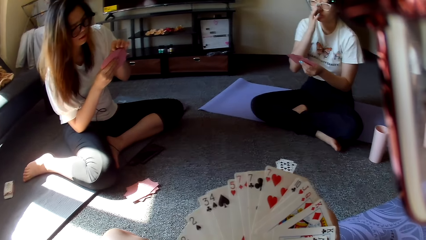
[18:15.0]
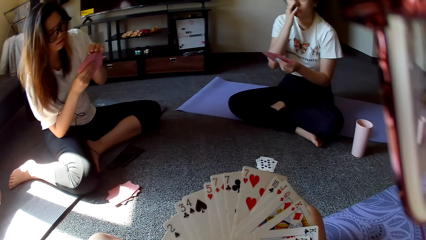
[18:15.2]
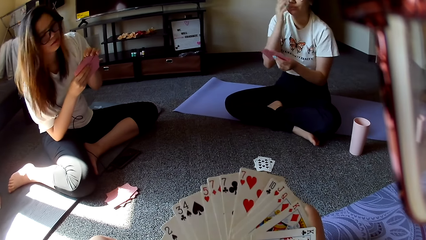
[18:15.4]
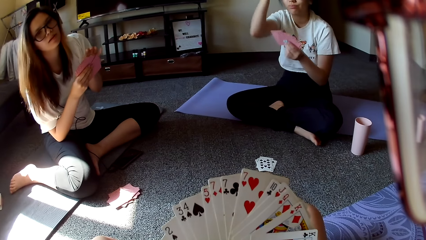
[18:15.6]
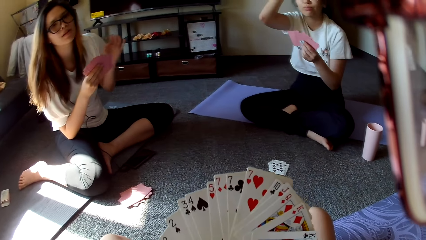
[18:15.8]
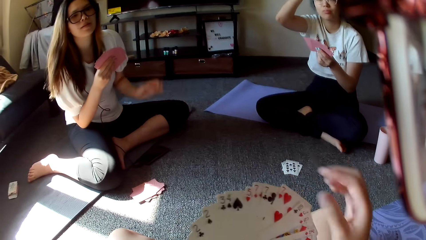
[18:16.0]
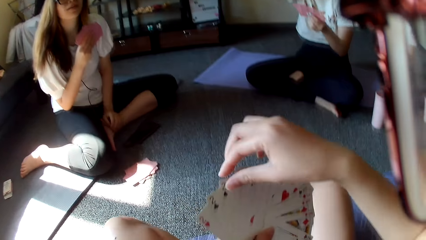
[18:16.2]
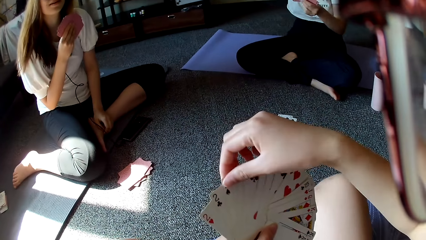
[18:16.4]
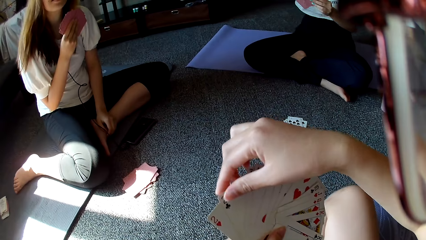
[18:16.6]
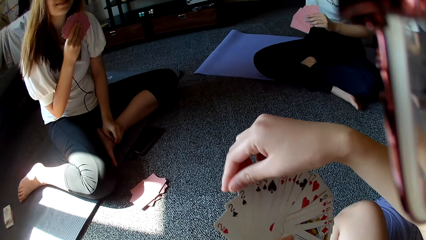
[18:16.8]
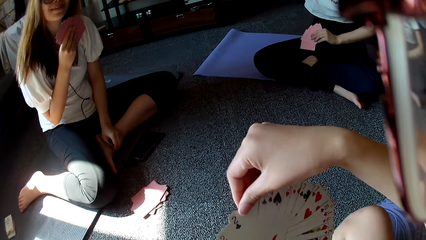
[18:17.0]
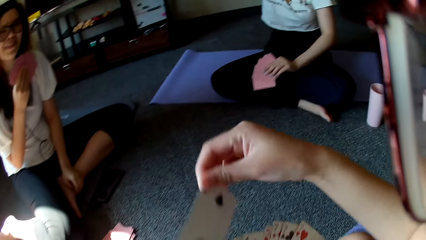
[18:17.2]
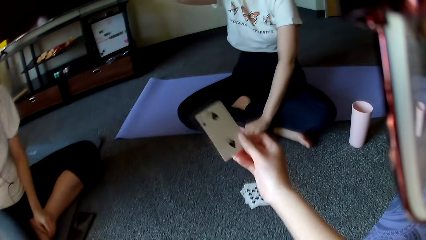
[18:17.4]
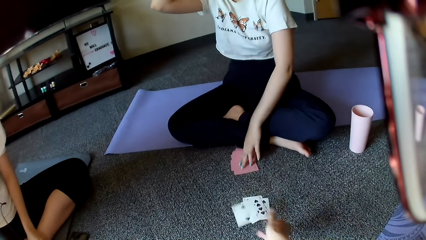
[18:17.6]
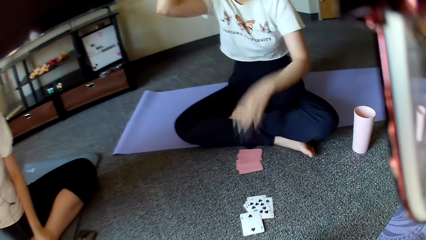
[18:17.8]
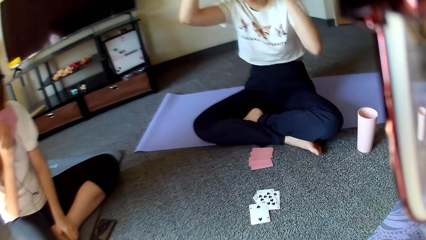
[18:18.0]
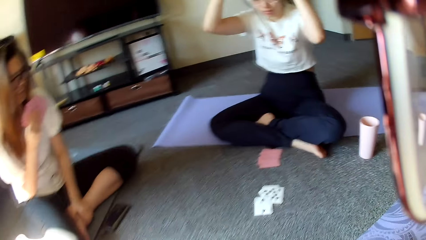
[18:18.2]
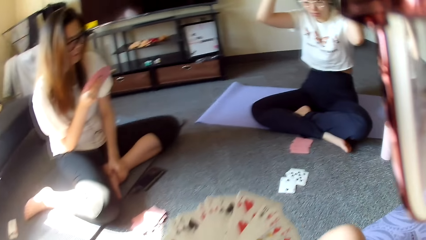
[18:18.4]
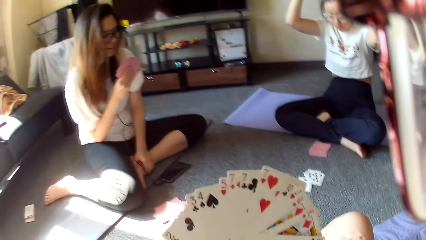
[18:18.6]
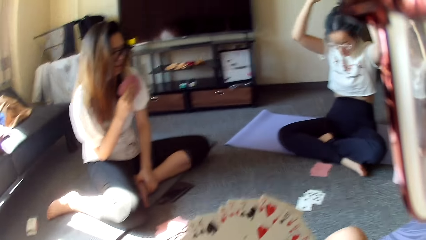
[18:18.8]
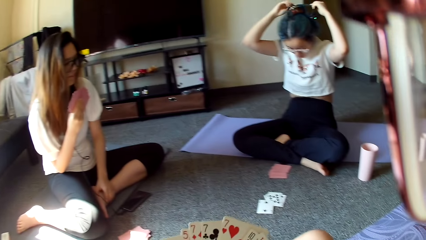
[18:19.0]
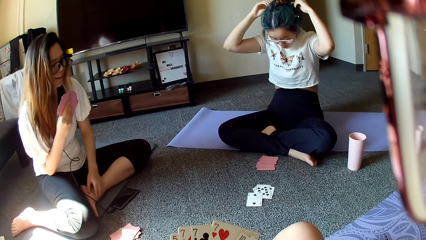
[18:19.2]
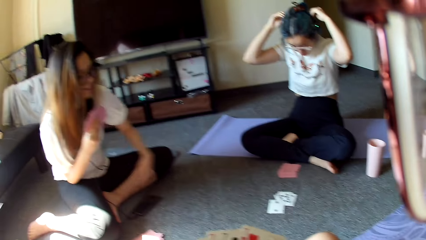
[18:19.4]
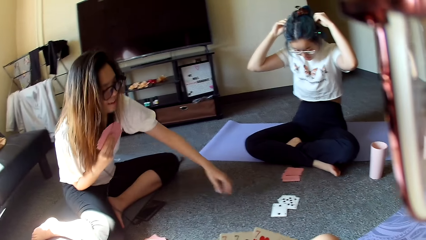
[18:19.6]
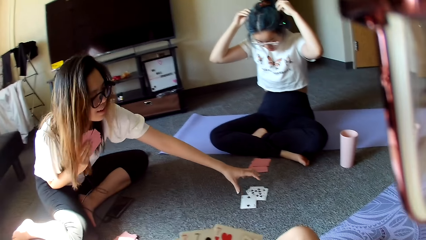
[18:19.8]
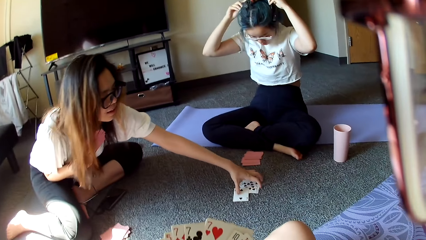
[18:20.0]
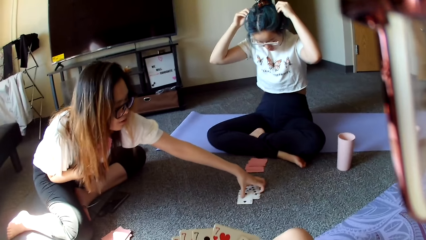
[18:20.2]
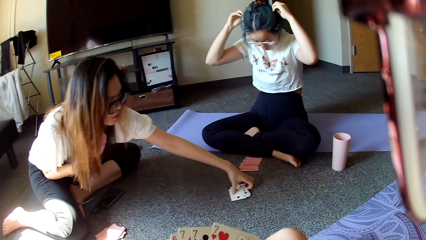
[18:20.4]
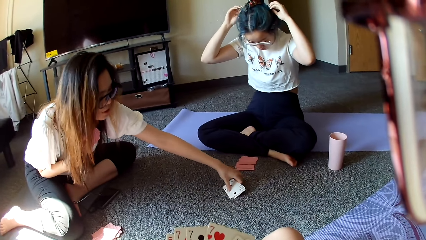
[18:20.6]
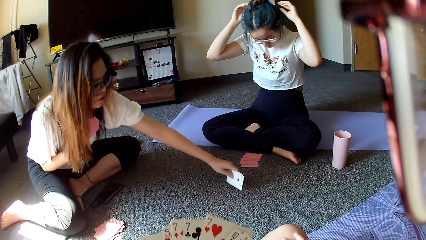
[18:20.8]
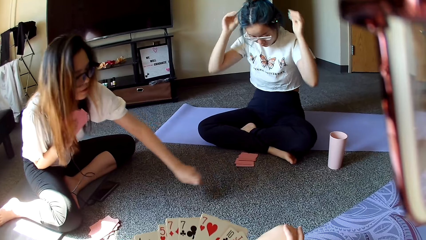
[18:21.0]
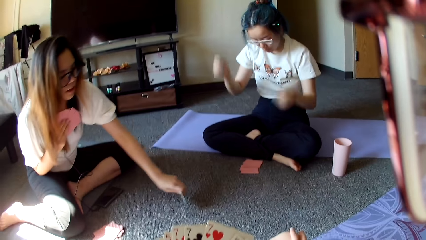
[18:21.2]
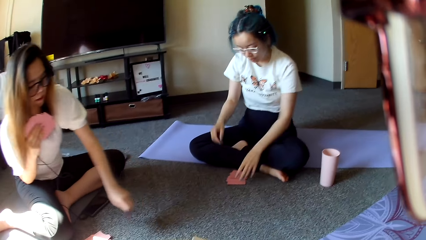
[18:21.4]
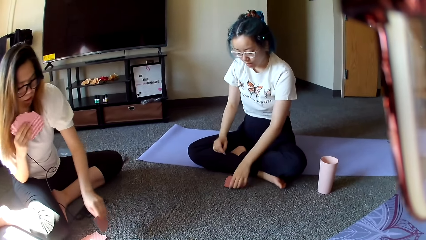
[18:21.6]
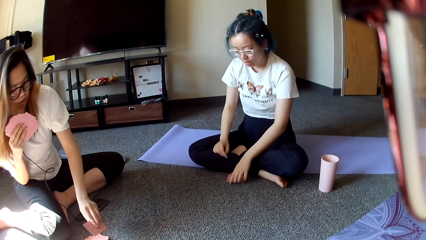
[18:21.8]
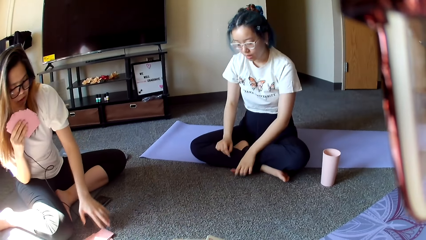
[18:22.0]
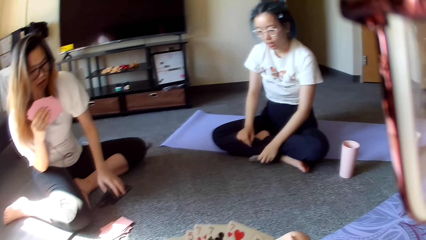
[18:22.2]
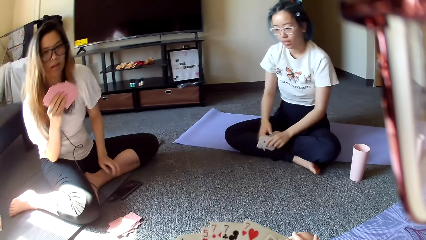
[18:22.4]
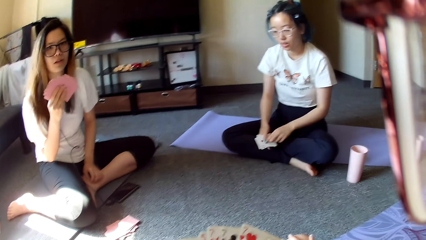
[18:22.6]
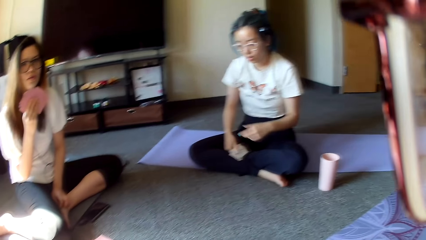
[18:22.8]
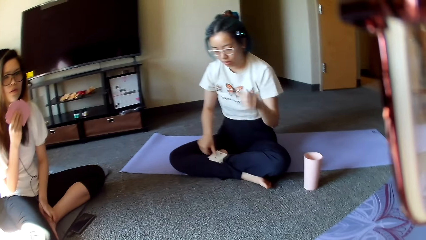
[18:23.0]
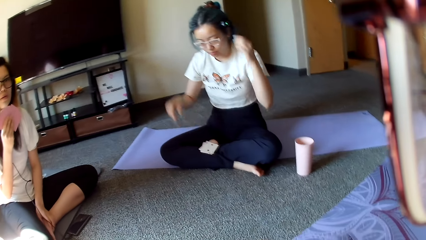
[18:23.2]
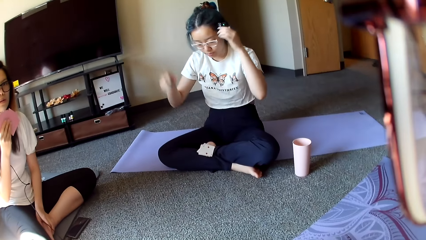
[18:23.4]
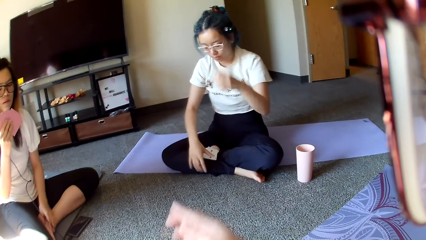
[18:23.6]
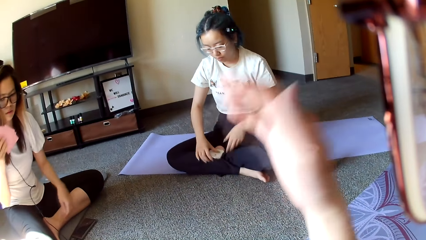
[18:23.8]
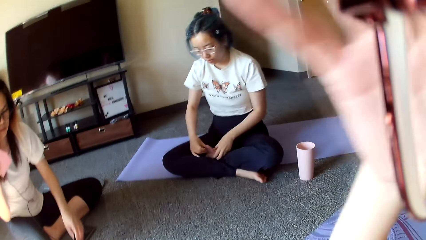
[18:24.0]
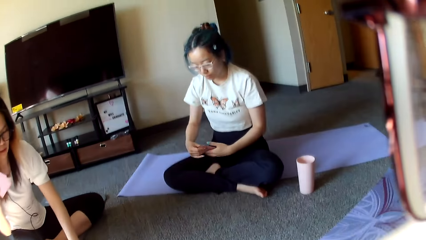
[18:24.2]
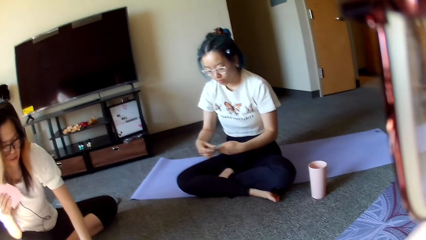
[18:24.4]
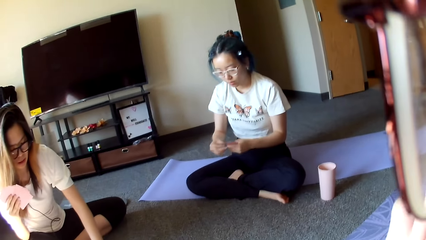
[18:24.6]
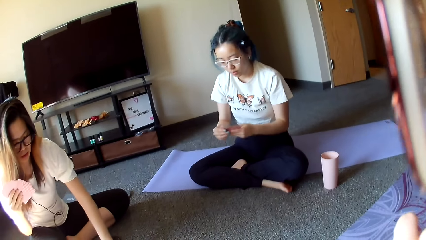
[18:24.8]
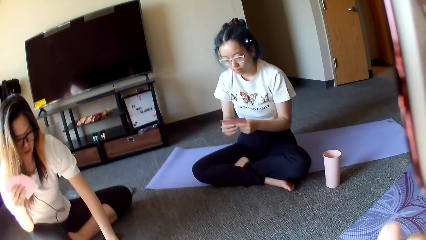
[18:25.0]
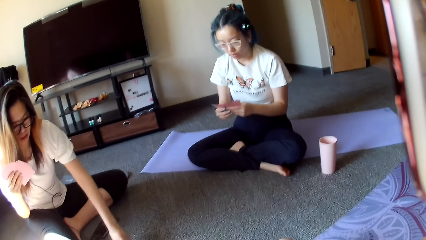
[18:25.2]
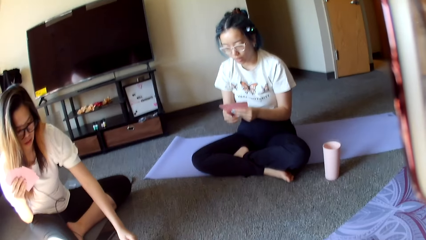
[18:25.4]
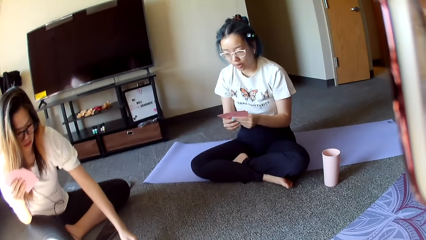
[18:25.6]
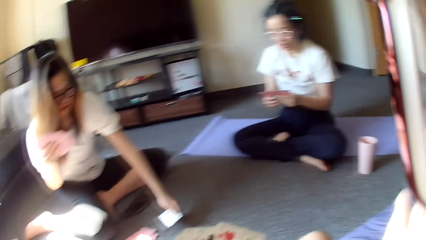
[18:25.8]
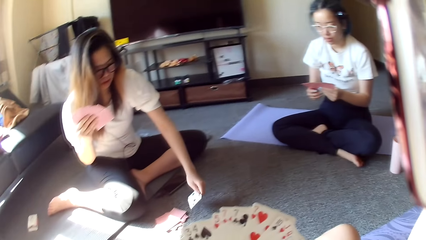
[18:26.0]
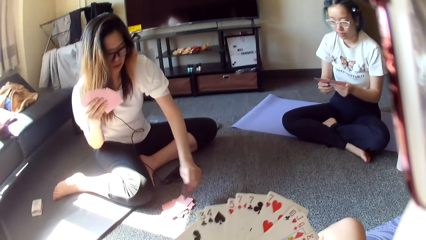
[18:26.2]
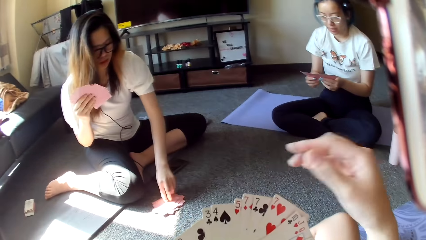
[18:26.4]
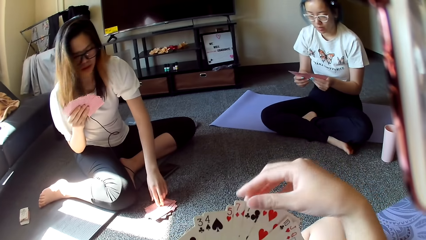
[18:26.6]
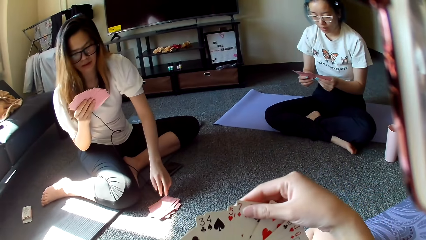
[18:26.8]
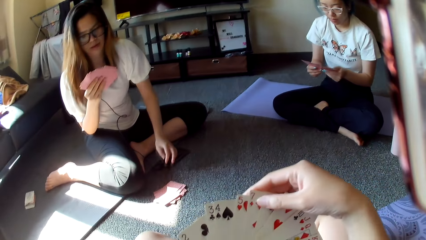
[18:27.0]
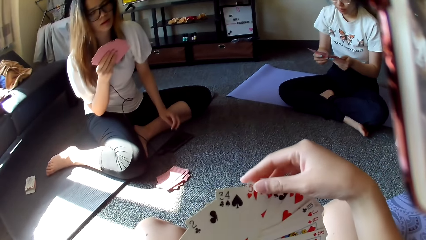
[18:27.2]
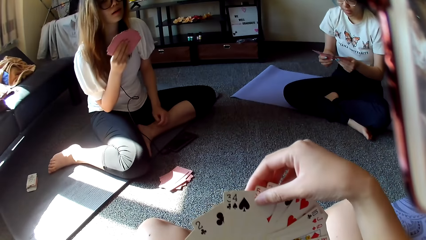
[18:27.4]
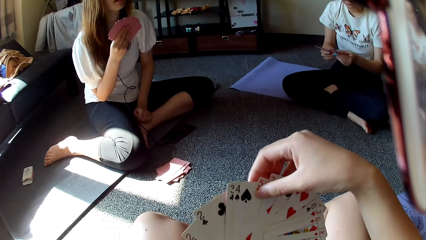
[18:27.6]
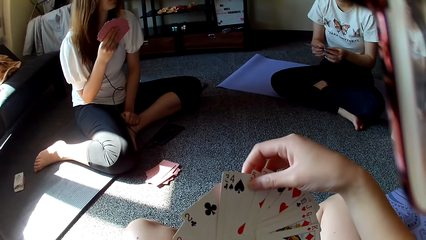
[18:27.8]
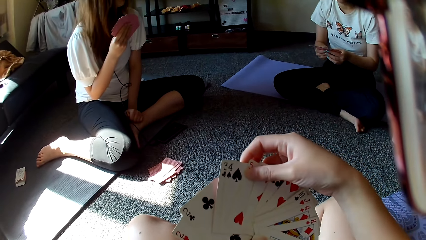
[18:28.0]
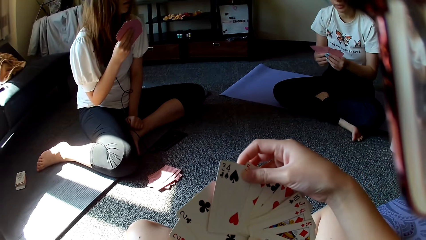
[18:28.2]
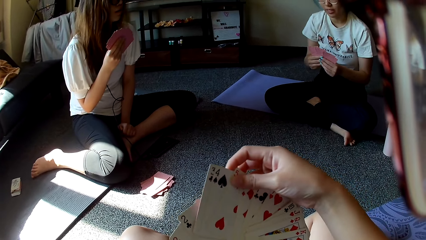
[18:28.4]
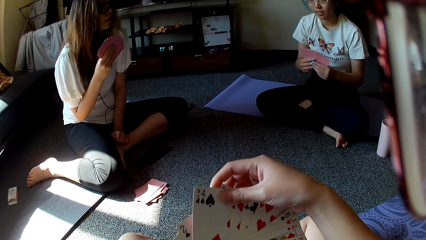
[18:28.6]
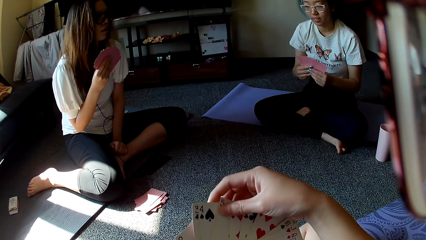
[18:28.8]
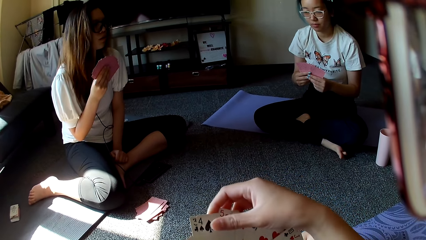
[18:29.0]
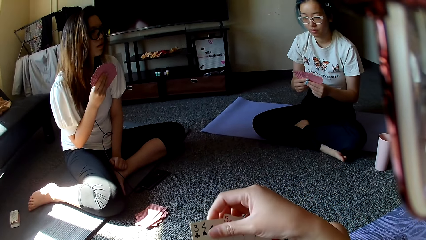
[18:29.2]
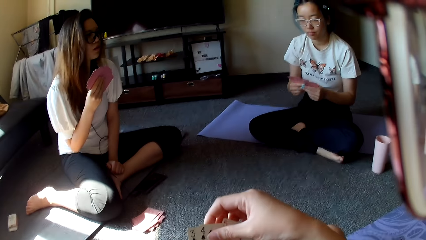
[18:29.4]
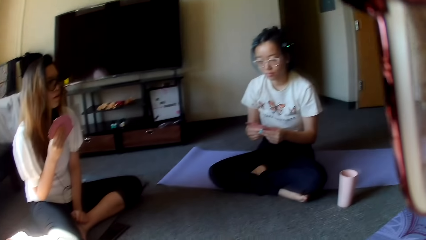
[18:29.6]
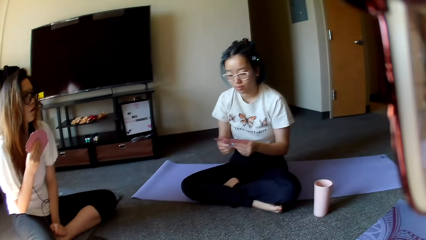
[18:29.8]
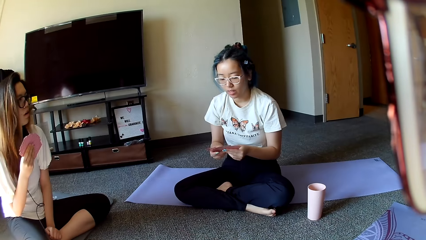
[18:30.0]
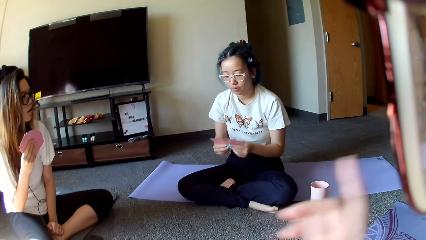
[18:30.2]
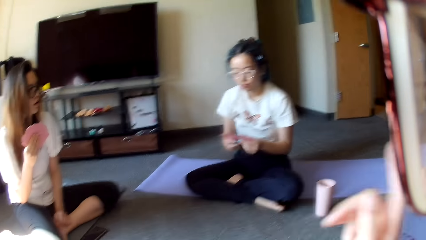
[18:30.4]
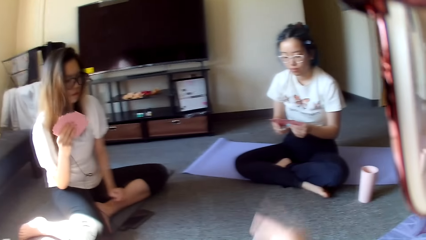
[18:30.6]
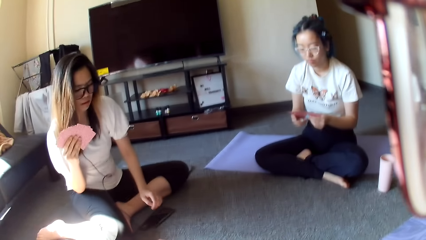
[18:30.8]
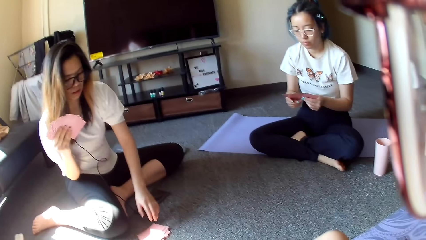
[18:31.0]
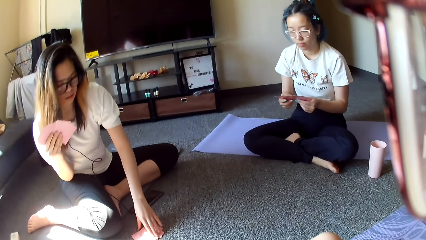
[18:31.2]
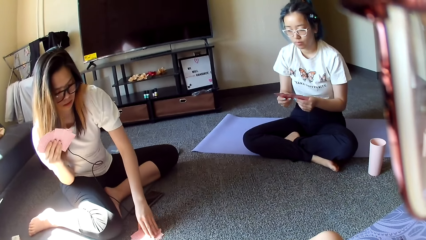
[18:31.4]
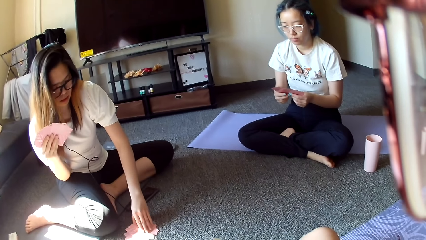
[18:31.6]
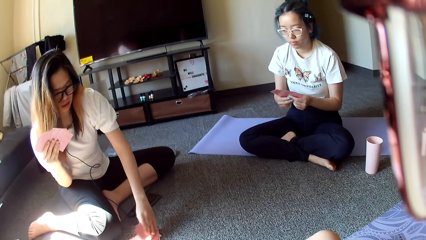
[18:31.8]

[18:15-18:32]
The camera wearer puts the card on the floor. A woman touches her hair. A person picks the cards on the floor and places the cards aside. Another woman picks the card.
